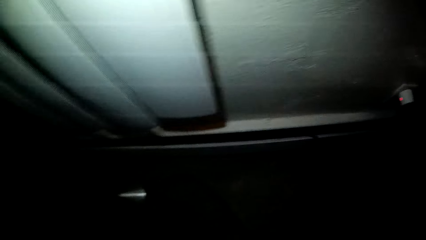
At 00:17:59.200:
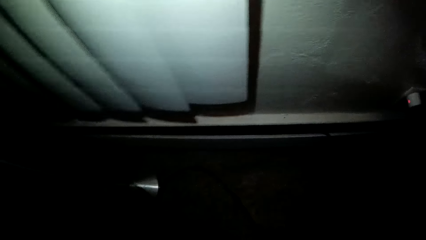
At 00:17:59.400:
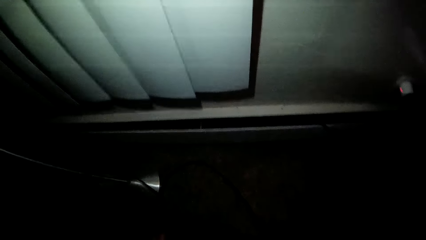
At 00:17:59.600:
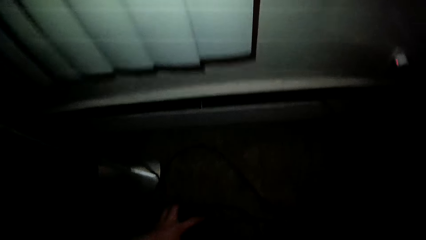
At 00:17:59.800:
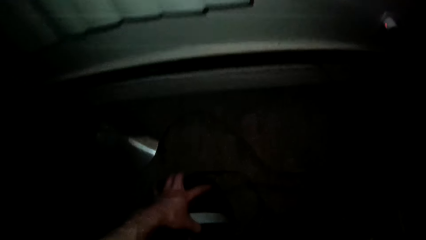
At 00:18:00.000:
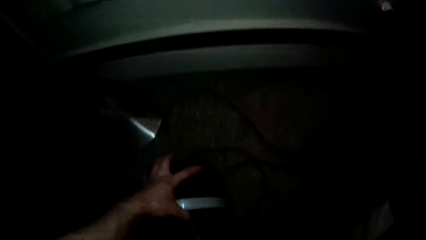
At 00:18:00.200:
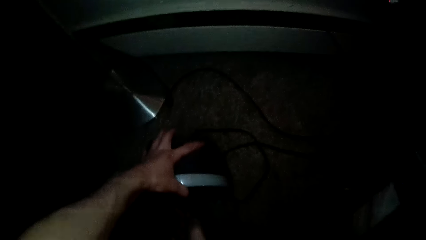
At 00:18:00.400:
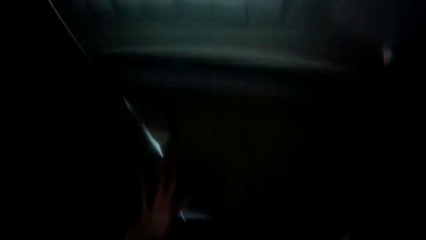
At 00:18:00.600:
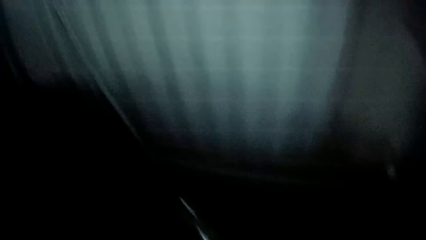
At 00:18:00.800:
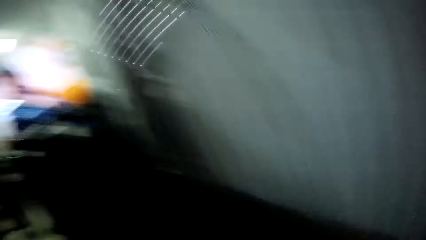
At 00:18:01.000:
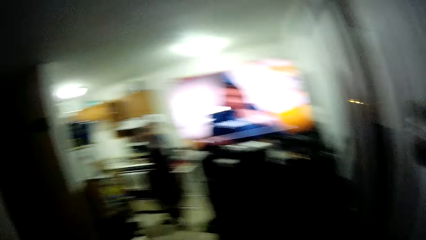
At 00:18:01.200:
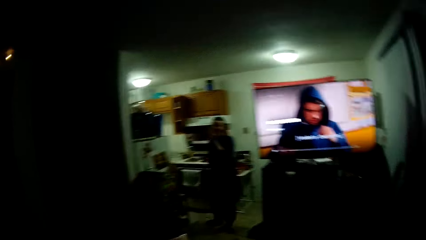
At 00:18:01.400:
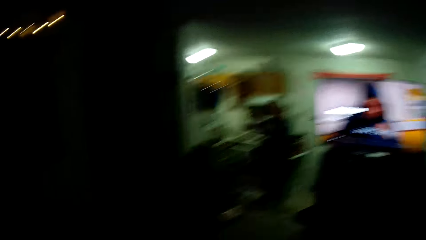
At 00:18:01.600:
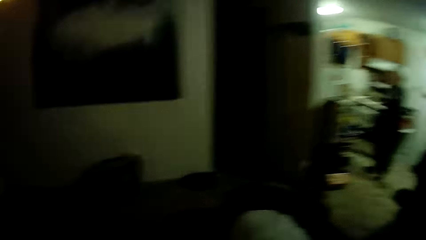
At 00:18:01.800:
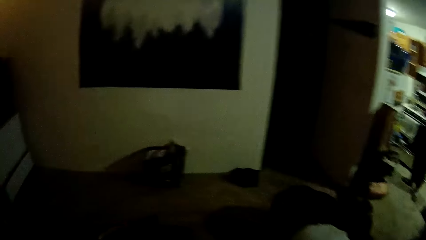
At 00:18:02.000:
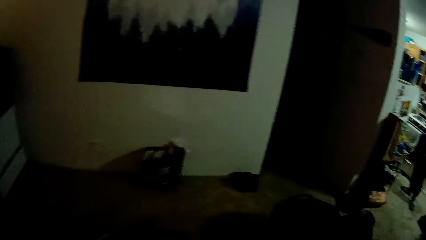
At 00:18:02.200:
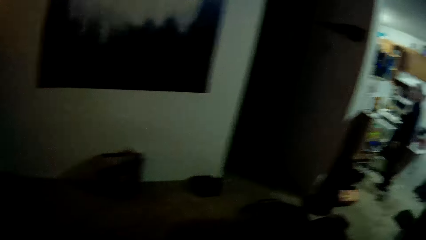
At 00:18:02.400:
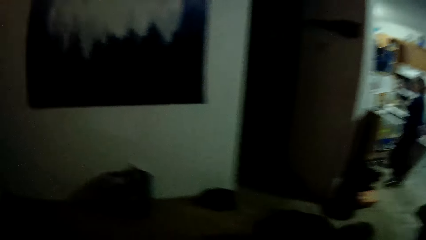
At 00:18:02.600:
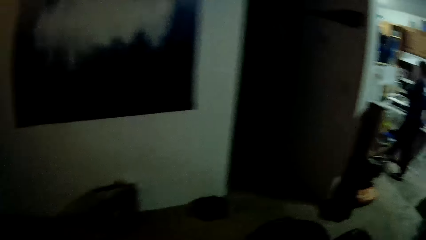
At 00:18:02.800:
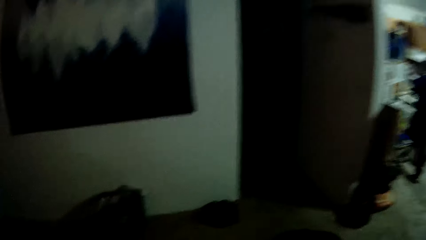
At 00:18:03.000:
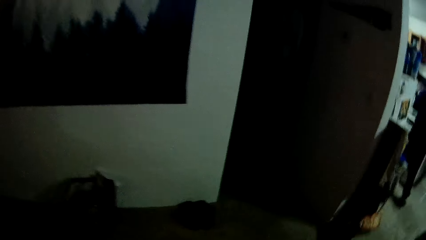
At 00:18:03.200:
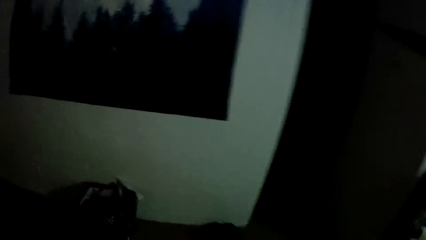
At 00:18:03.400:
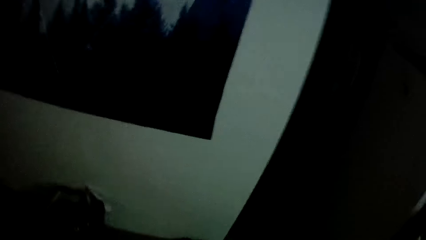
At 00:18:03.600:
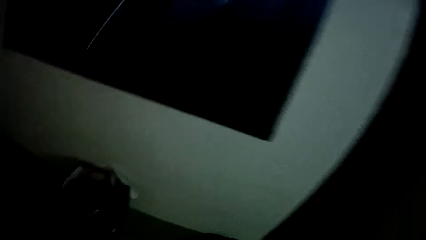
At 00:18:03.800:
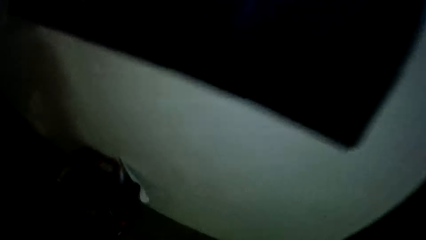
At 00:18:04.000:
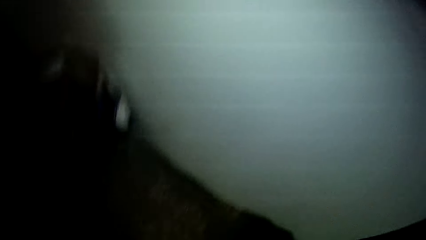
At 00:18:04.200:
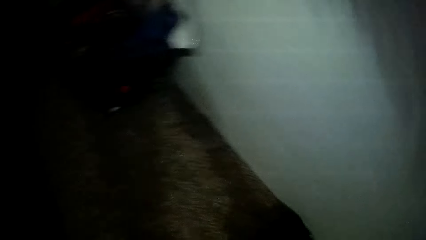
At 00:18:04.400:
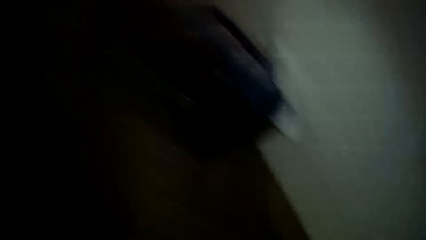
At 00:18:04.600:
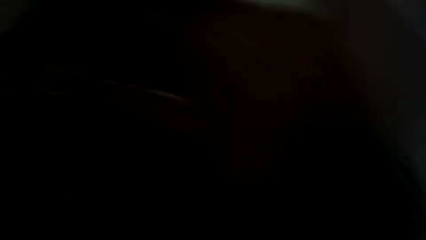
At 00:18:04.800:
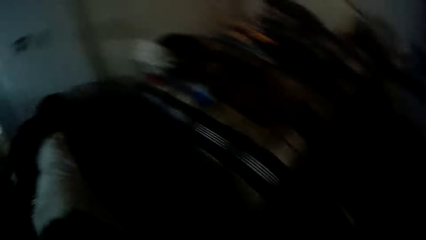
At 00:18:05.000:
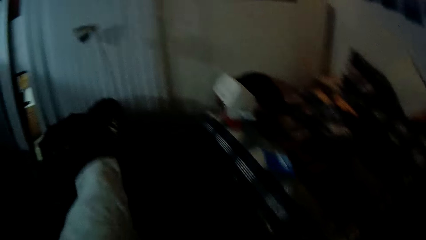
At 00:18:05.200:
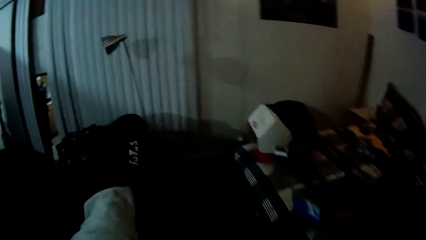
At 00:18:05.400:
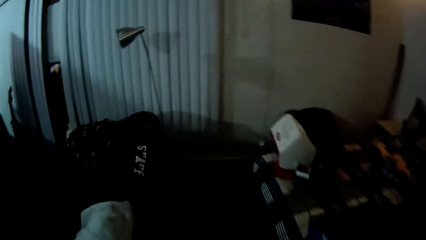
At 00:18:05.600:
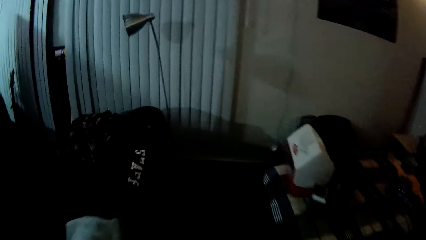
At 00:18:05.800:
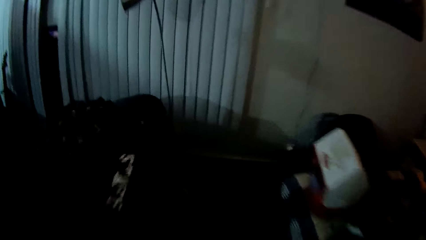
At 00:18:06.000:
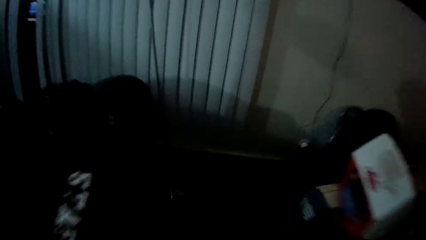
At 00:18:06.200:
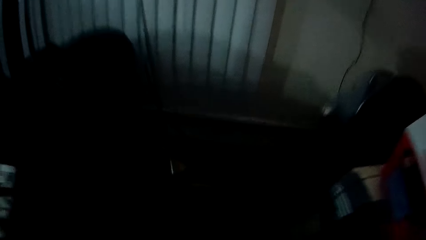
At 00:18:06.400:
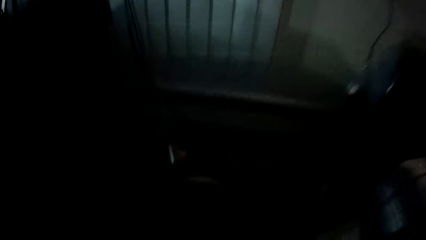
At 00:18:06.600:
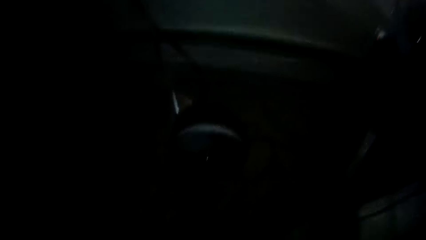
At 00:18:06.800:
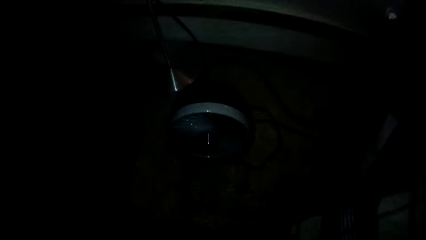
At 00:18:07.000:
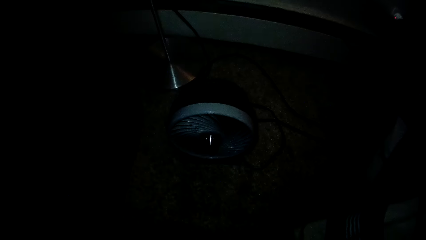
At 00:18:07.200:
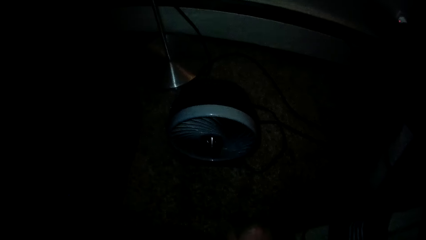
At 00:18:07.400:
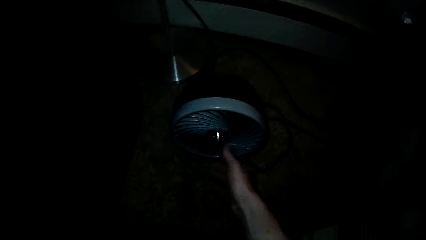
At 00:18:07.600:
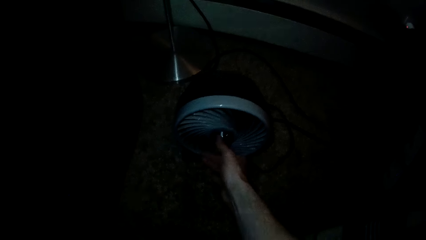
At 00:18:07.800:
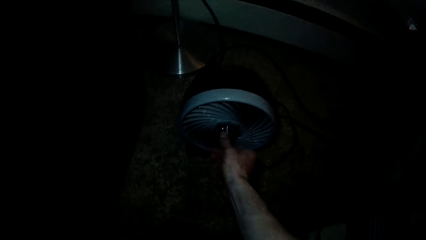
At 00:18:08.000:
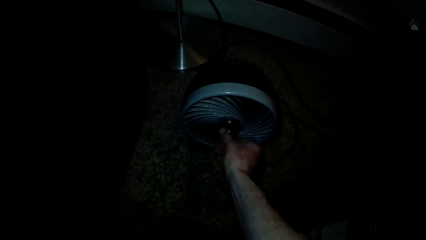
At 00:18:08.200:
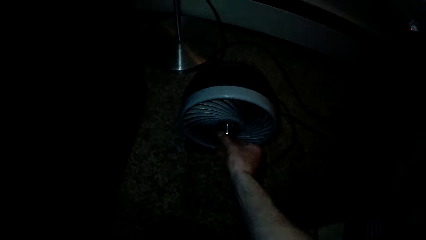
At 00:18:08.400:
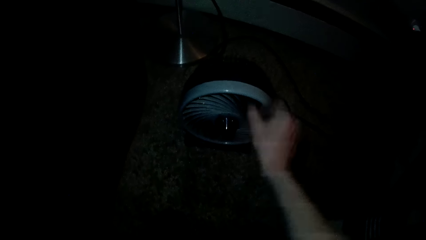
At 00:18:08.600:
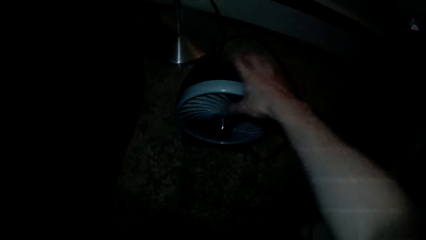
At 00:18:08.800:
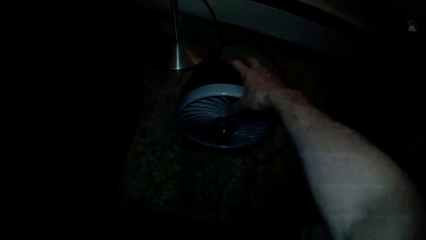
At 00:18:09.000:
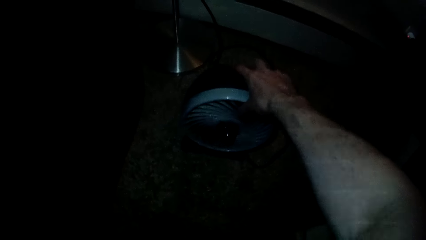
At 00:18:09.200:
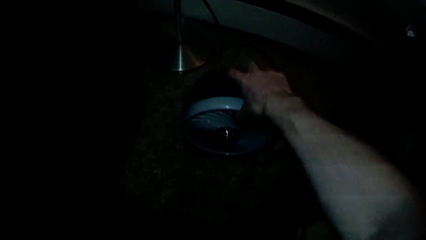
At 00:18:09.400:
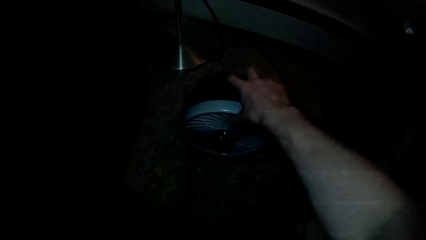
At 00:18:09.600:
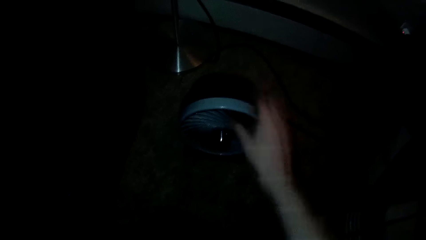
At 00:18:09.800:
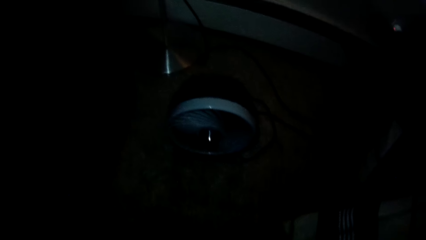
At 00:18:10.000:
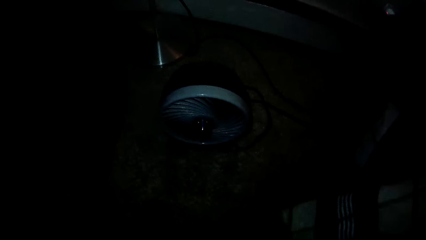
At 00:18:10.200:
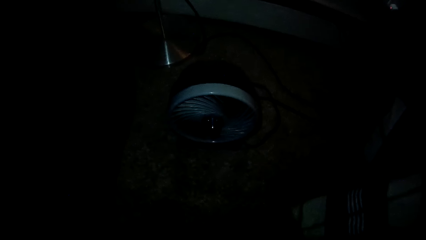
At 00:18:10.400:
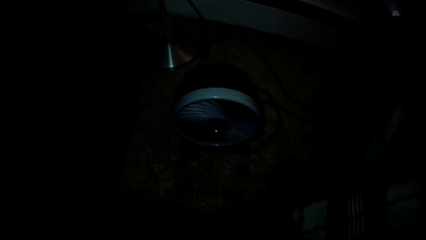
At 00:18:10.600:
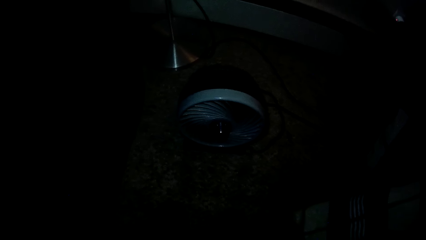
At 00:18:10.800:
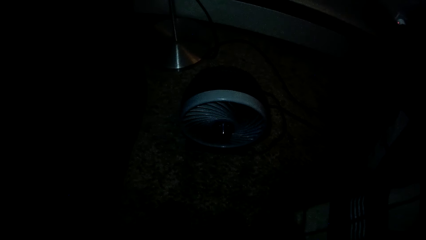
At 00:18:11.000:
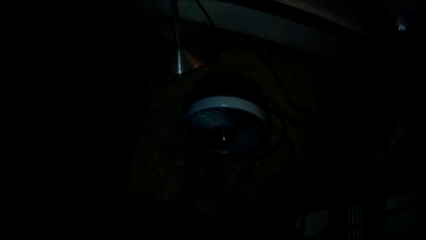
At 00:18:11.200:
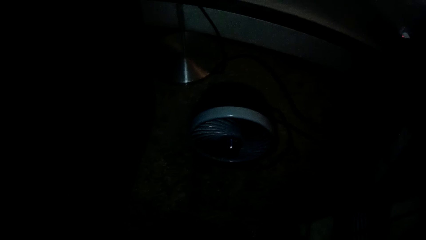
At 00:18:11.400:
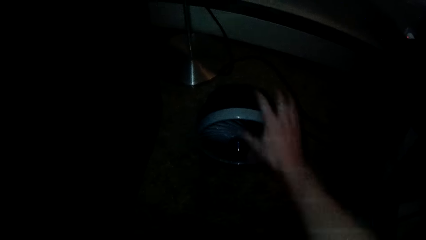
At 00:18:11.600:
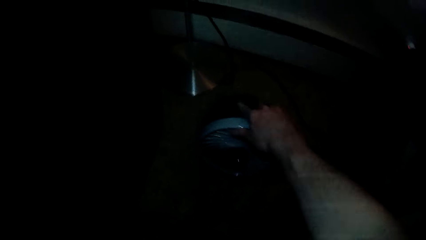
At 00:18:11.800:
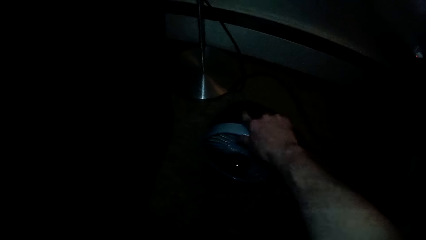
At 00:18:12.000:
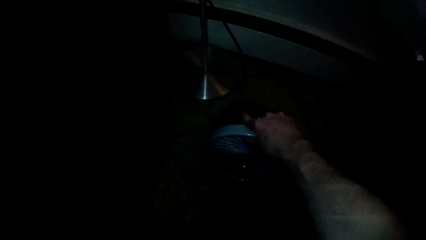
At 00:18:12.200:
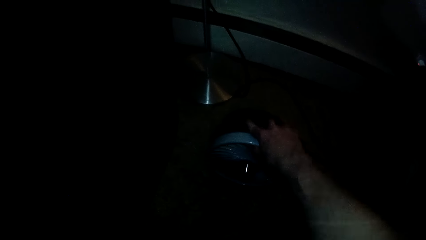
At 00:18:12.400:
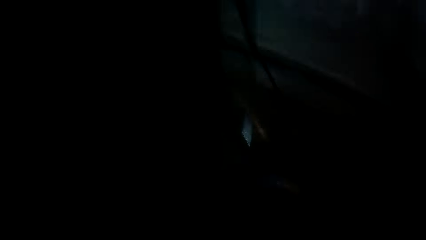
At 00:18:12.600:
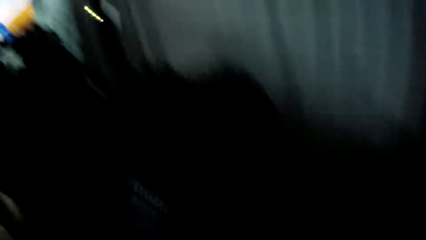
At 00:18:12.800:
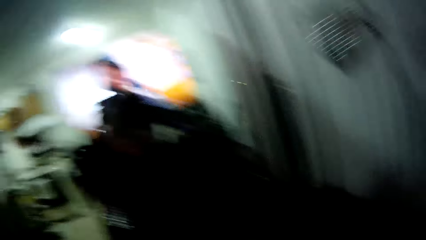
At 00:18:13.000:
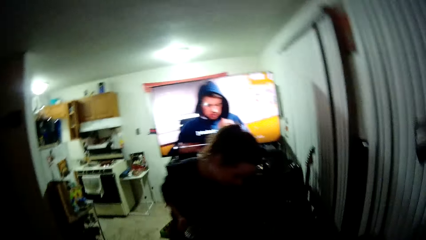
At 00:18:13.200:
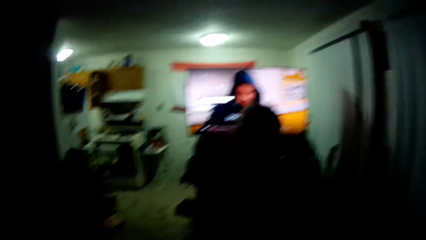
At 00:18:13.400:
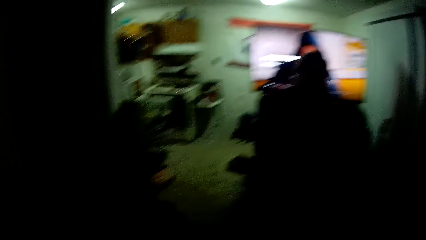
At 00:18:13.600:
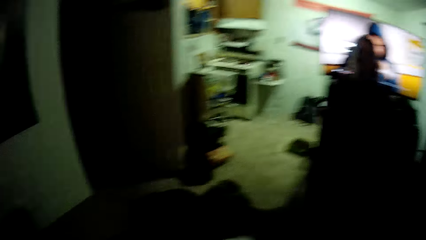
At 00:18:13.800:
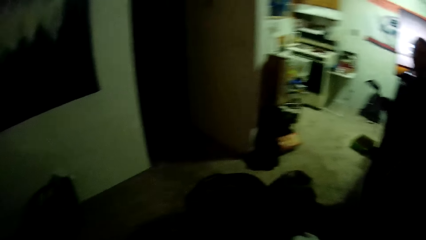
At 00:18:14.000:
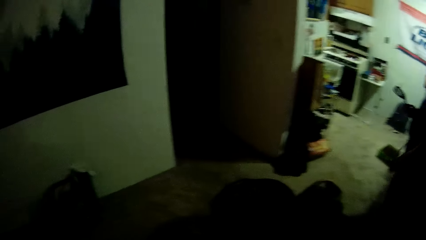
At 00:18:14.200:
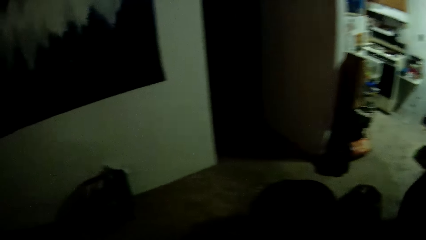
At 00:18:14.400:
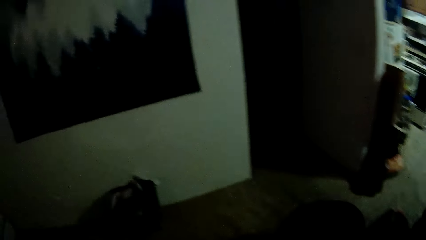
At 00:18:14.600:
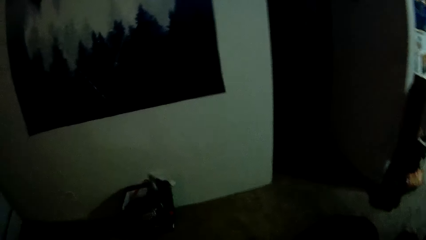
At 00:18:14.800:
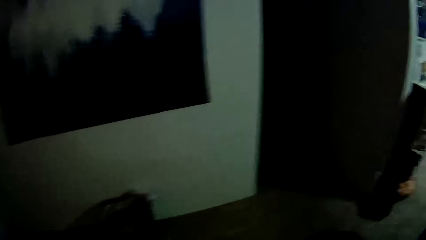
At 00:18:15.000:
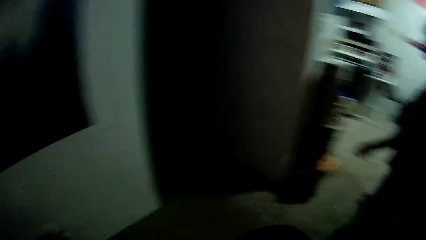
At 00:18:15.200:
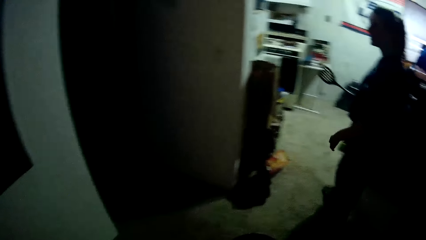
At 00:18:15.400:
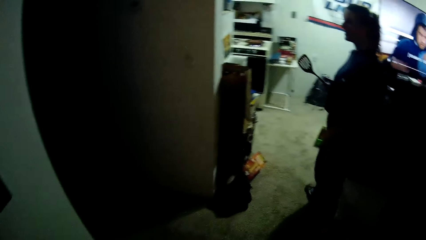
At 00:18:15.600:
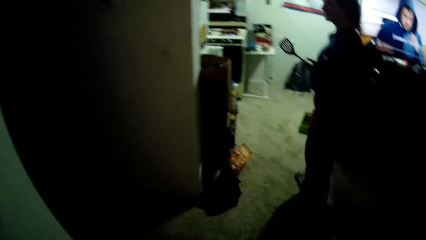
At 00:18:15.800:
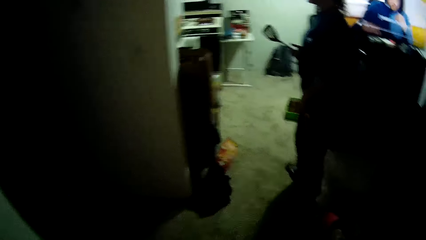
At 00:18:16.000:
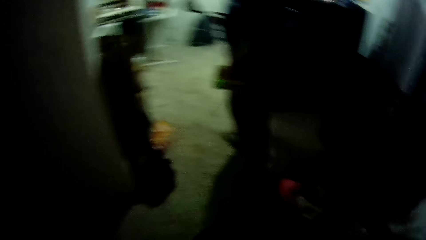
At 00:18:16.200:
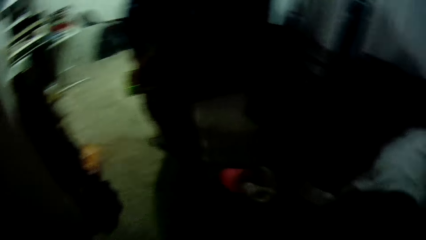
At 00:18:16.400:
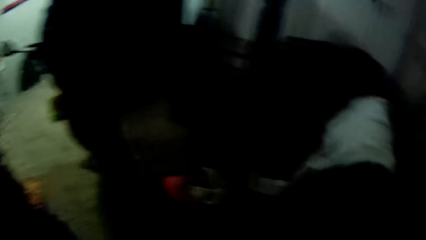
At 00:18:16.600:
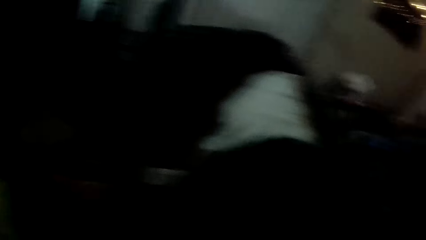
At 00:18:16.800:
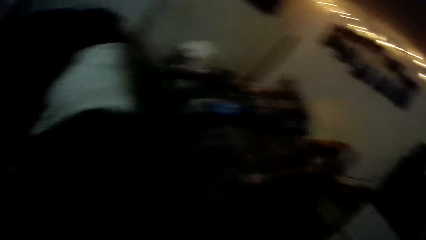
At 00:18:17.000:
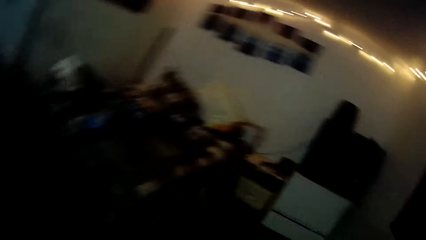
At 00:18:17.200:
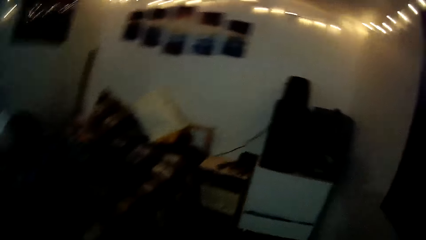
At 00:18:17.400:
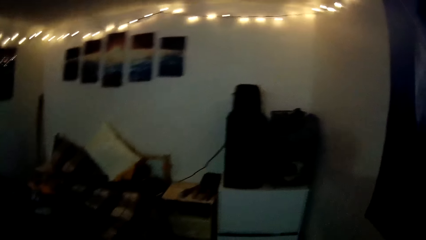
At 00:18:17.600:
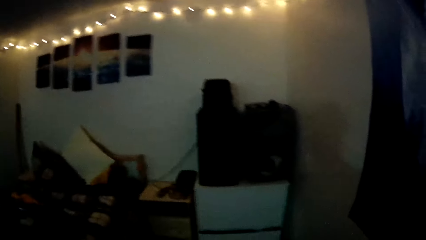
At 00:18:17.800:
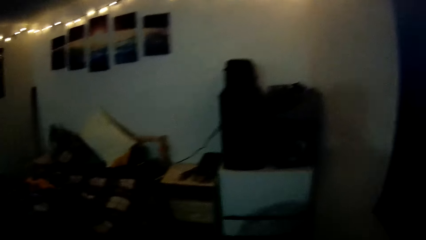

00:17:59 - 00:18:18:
The camera wearer turns on a portable fan on the floor with his left hand. He walks. He adjusts the portable fan on the floor with his right hand. He holds the fan. He goes to the kitchen. A man walks round the room. The camera wearer walks towards his bed.
